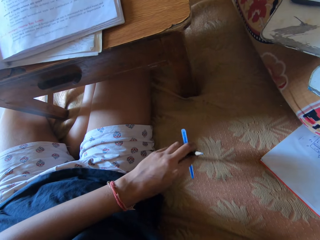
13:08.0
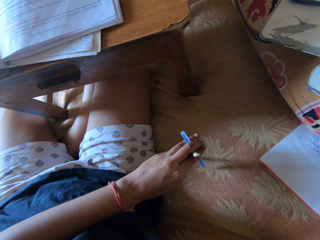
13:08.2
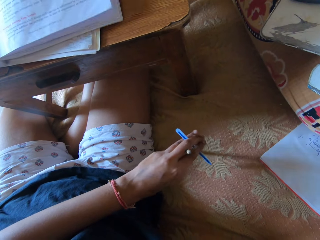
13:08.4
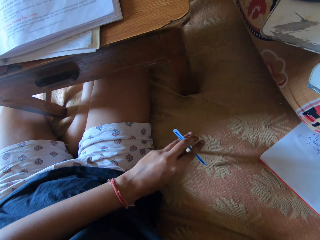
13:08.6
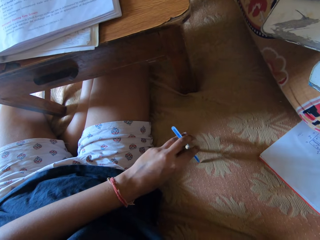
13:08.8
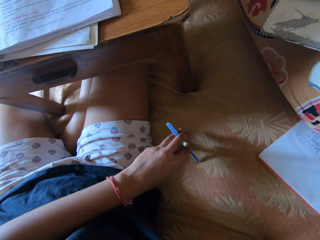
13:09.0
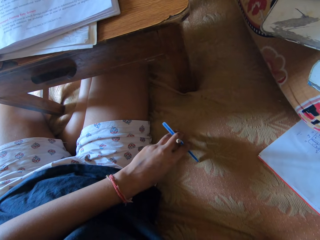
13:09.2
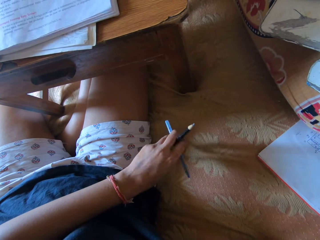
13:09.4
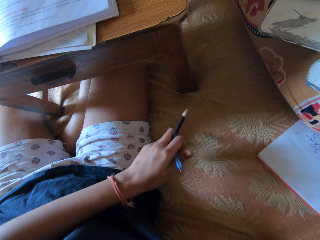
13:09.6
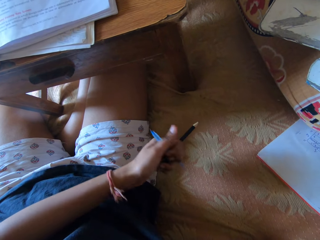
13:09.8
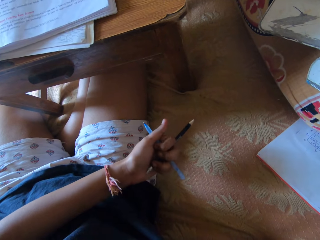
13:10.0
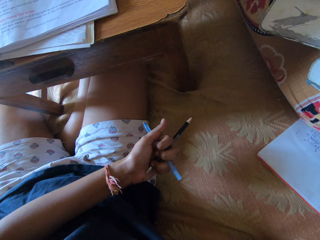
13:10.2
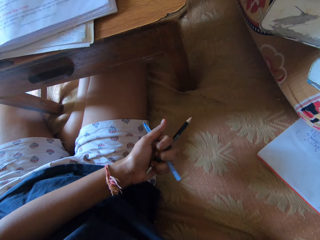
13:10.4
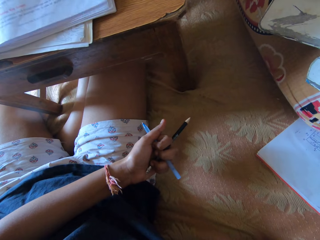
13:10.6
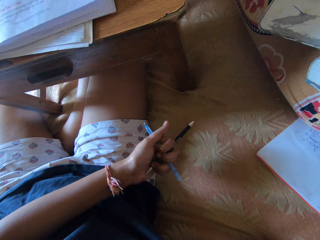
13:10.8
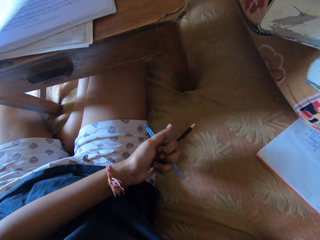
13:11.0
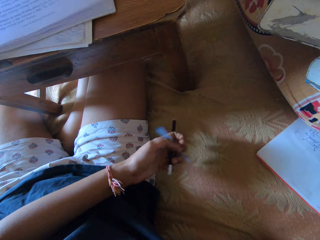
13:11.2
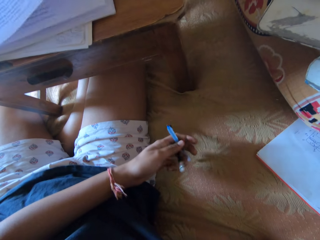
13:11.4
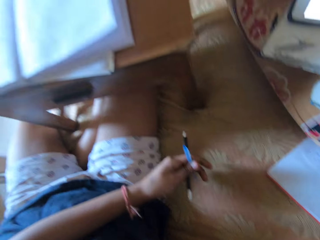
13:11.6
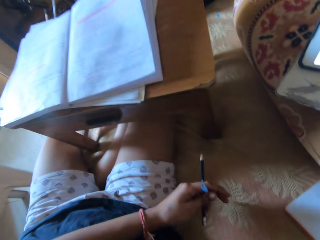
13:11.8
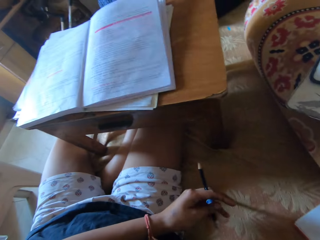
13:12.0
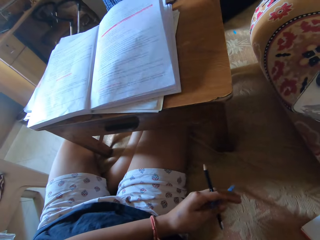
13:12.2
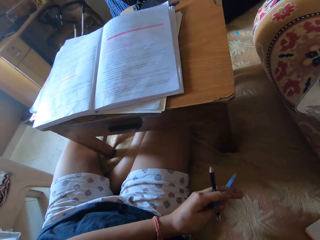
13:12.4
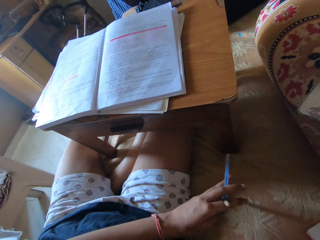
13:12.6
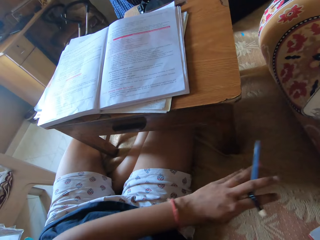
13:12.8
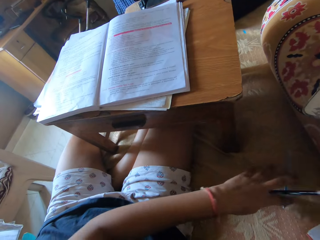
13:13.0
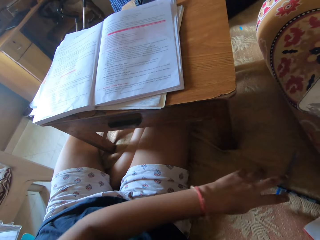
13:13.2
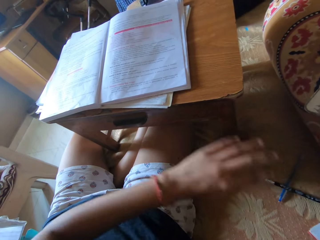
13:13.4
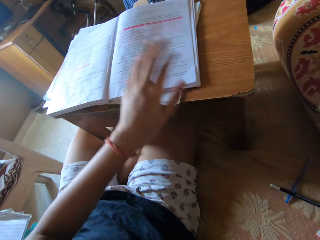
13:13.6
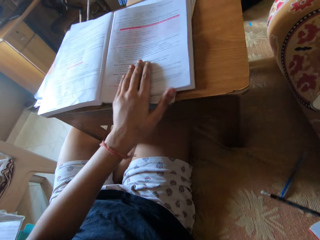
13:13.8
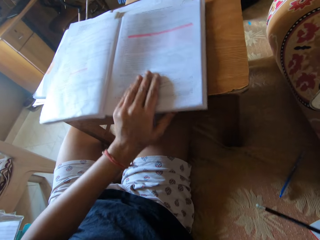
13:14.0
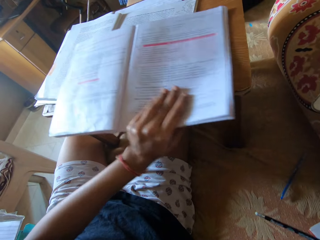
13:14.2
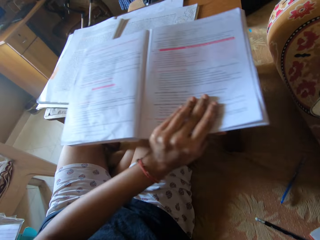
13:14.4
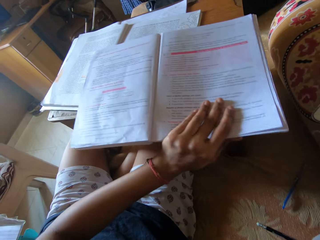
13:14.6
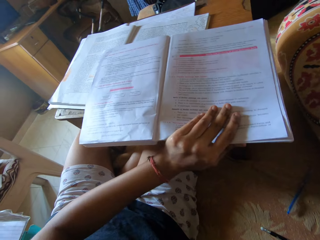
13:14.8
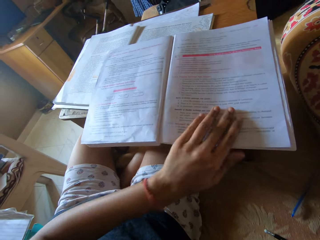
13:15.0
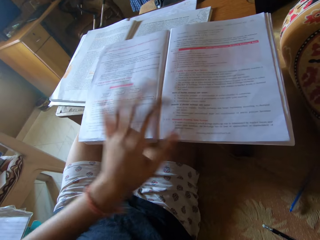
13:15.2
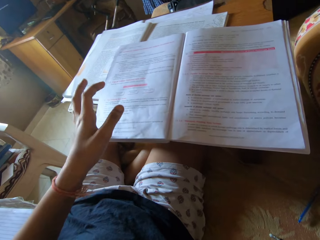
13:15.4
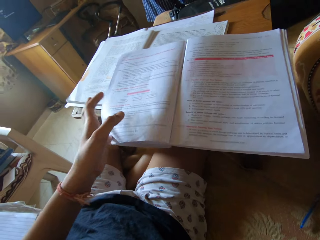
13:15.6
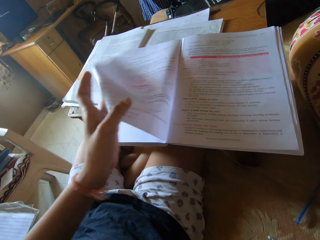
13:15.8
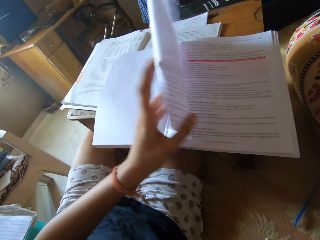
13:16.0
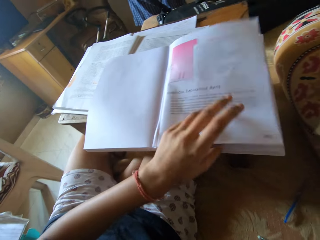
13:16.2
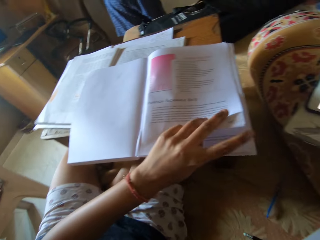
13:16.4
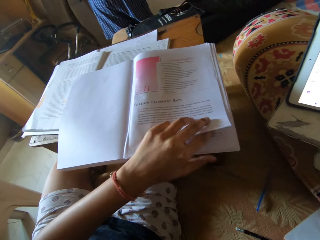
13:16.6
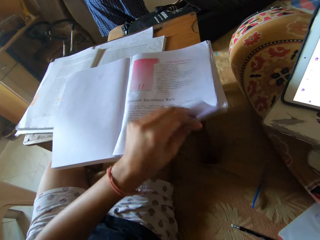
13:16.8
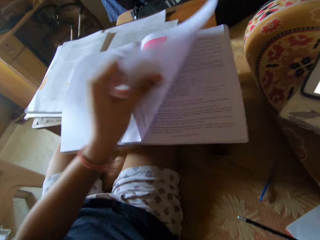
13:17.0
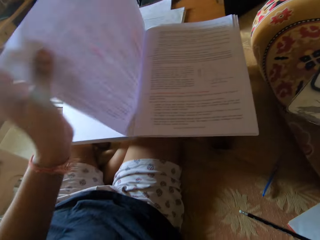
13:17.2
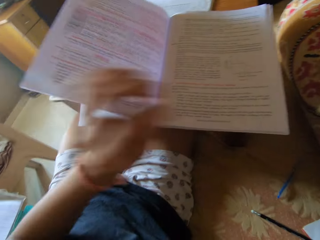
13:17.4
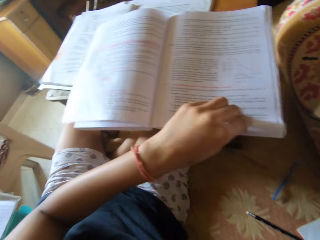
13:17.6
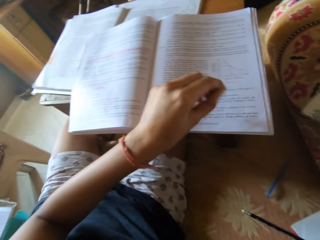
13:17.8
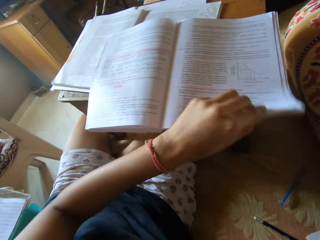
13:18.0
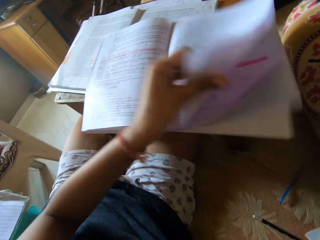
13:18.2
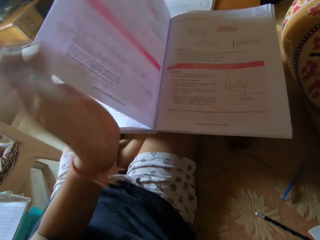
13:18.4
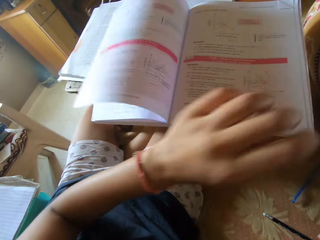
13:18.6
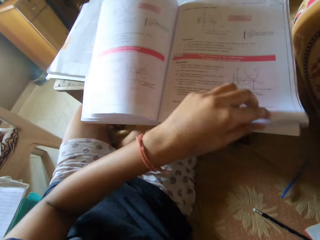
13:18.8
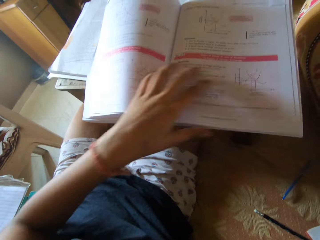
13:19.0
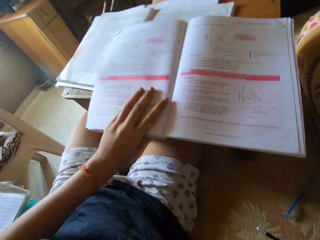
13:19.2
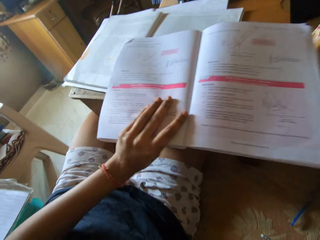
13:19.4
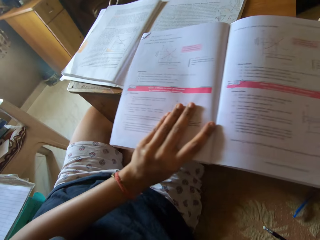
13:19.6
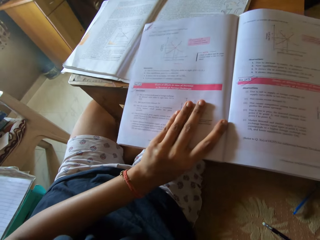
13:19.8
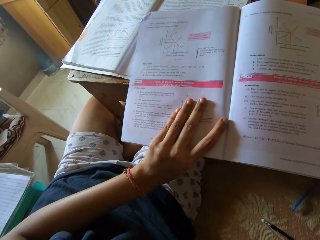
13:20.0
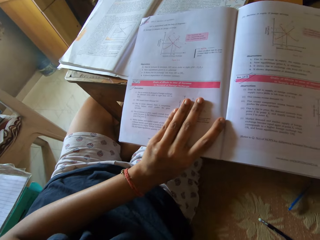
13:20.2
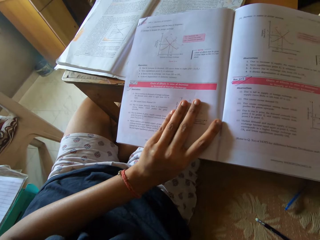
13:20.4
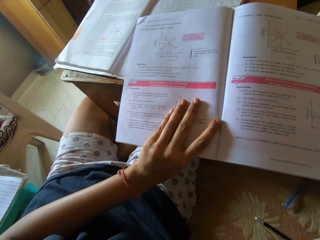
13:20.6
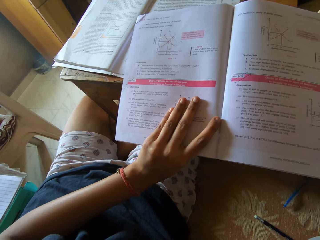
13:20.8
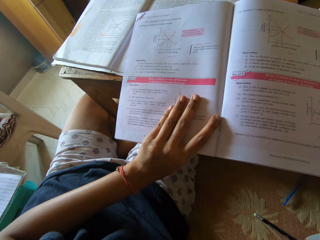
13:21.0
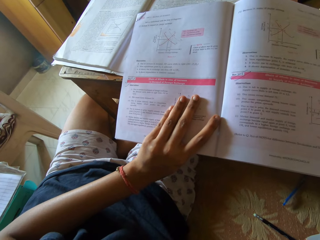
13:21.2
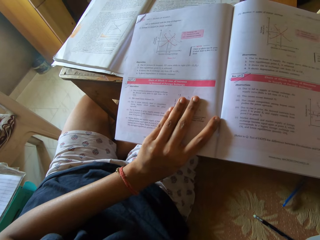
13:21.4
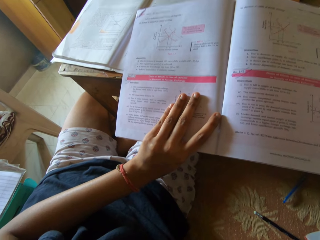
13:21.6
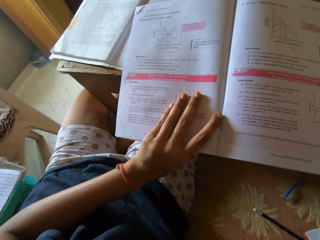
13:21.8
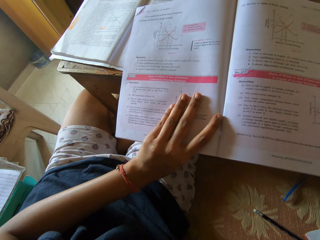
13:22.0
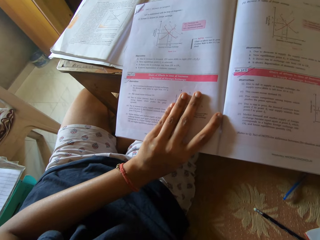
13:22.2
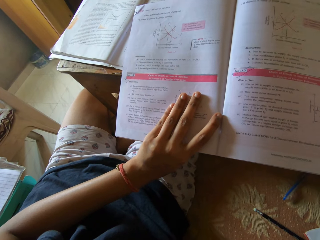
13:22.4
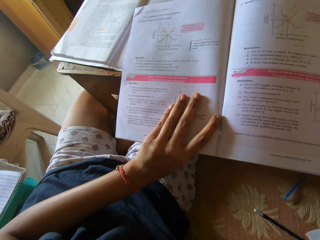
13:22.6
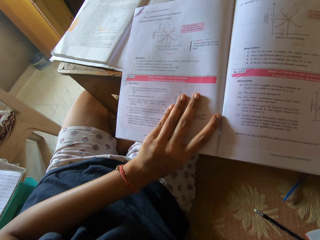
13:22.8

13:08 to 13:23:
The camera wearer drops both the pencil and biro on the floor. They pull the book. They turn the pages on the textbook. They move the book. They look at the book.

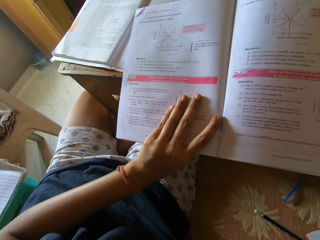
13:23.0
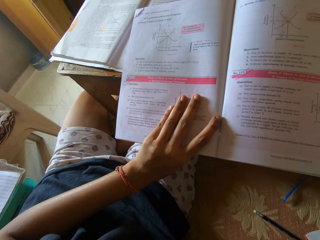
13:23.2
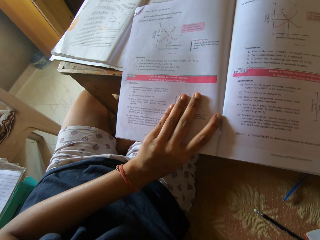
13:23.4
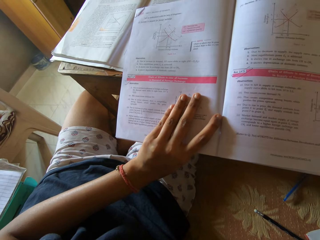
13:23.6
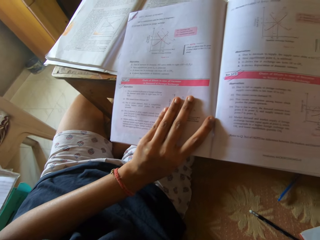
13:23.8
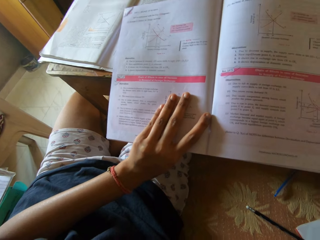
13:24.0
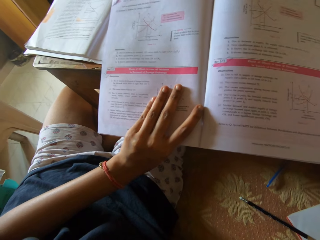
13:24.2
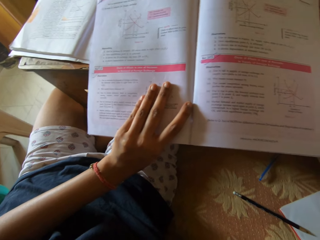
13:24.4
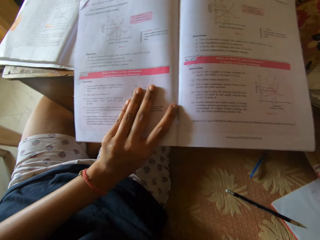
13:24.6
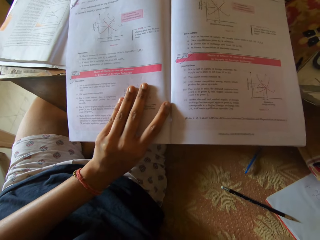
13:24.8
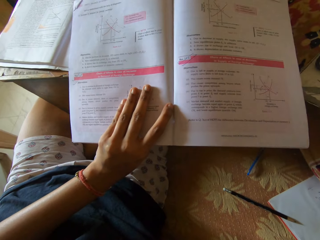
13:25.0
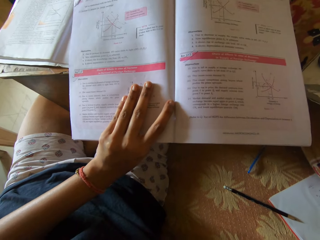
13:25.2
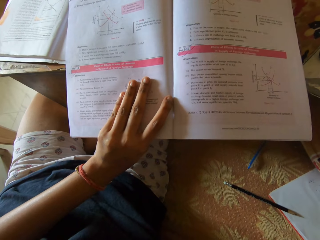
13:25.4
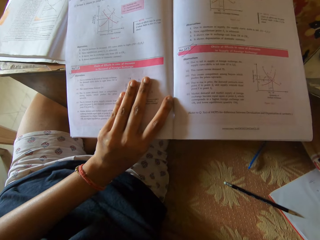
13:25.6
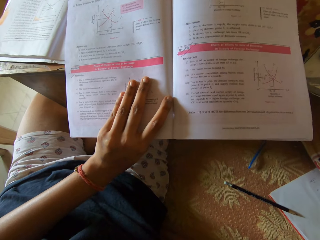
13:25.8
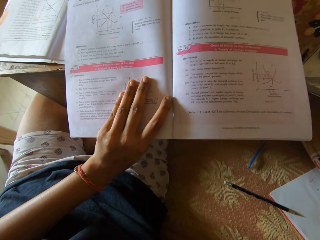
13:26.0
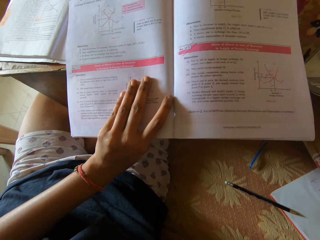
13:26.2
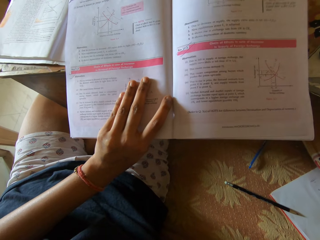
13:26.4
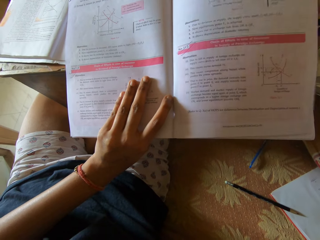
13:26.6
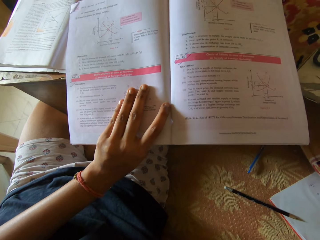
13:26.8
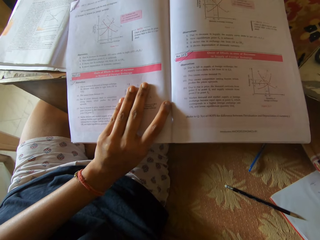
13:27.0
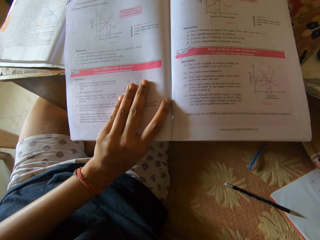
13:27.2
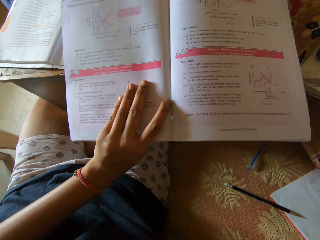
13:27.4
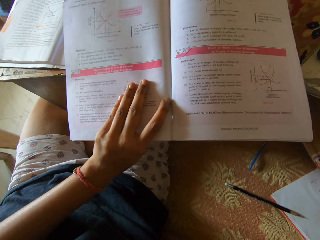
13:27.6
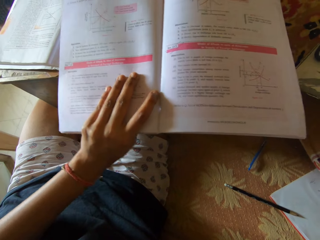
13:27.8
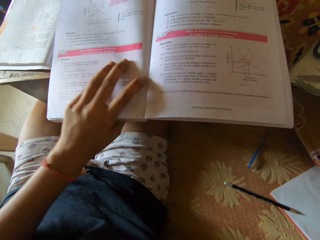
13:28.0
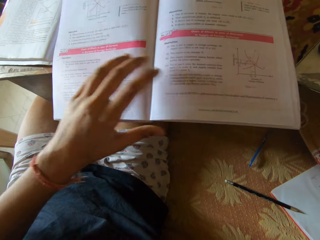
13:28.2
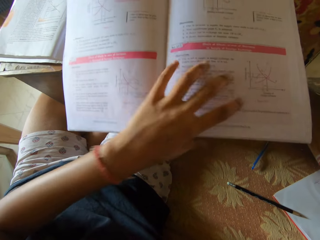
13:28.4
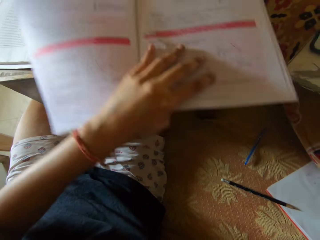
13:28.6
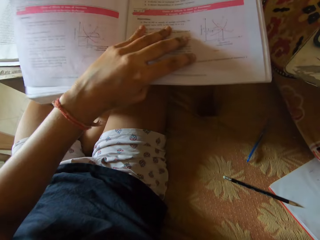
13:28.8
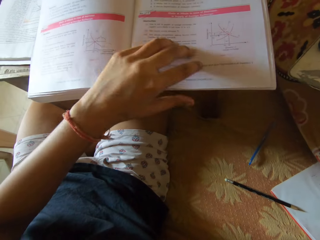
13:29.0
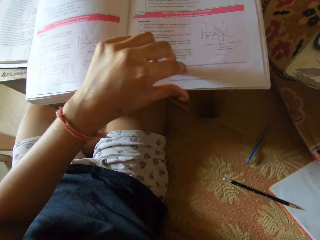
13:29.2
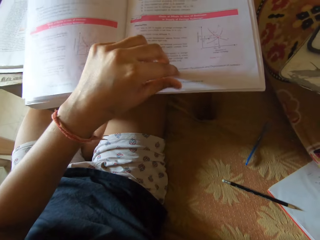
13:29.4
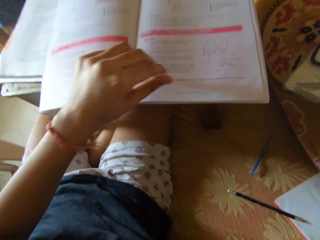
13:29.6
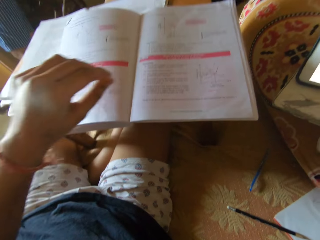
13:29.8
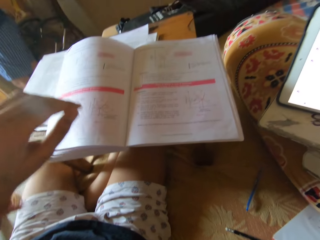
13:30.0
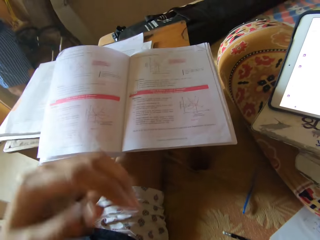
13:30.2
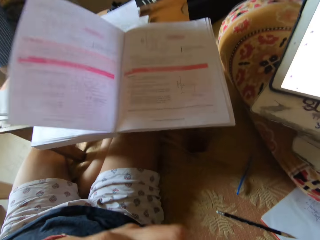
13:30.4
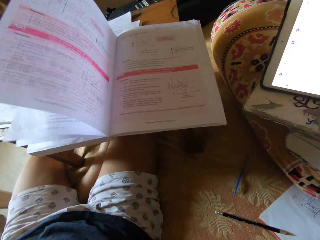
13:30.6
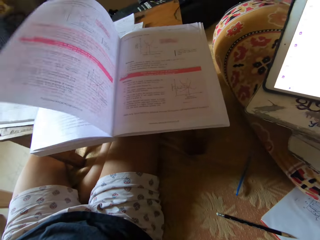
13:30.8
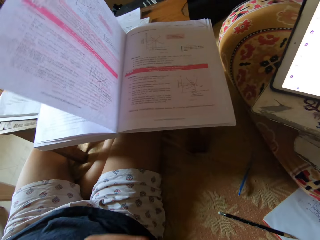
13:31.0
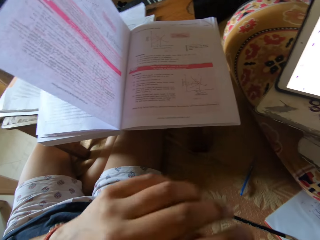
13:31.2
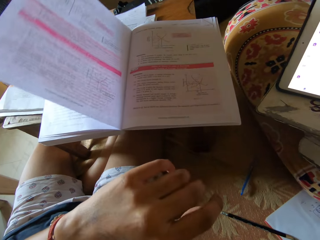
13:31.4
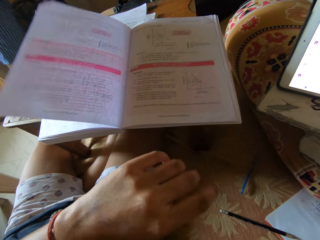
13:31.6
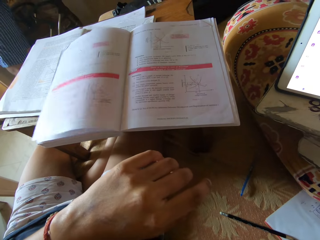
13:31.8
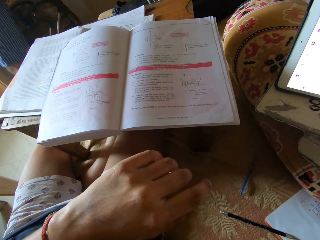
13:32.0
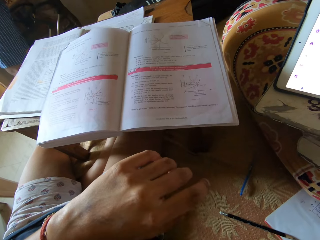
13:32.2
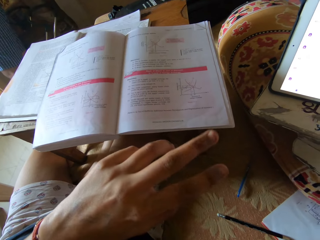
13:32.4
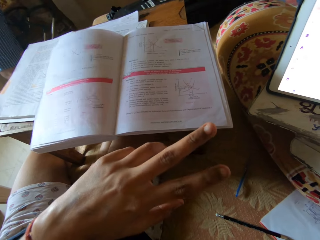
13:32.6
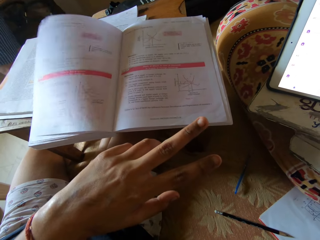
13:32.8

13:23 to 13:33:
A person stands in the room.
